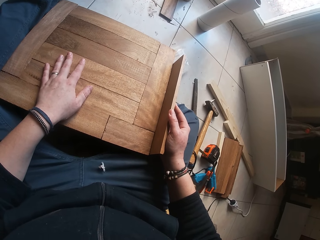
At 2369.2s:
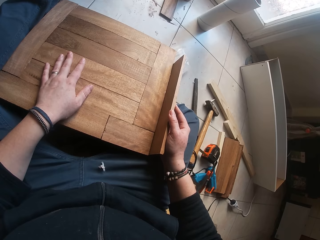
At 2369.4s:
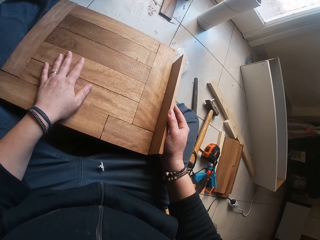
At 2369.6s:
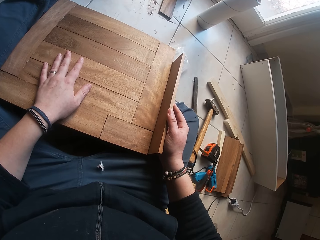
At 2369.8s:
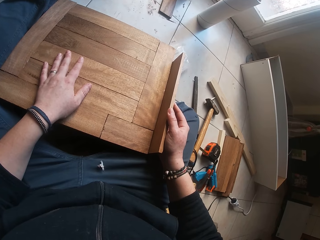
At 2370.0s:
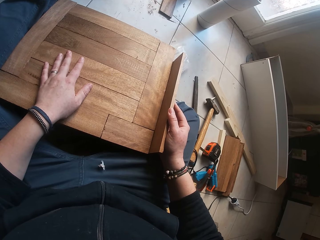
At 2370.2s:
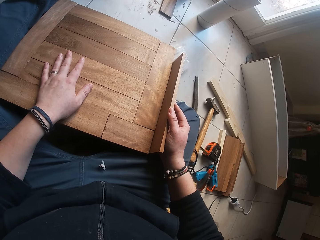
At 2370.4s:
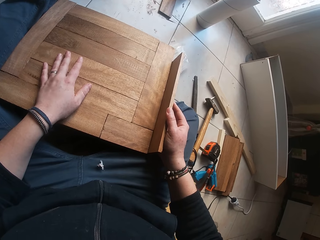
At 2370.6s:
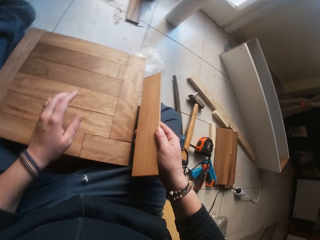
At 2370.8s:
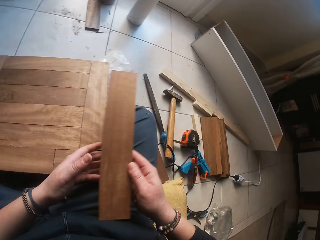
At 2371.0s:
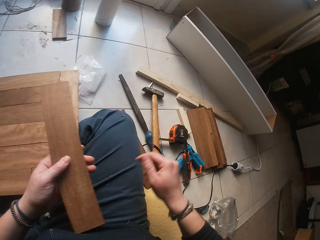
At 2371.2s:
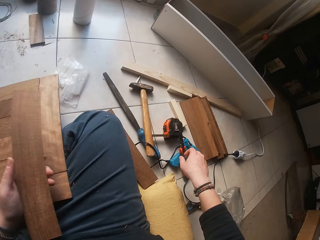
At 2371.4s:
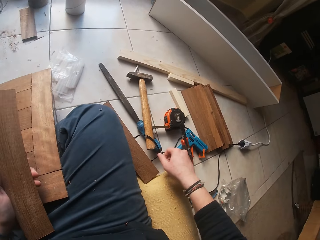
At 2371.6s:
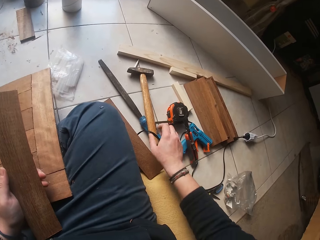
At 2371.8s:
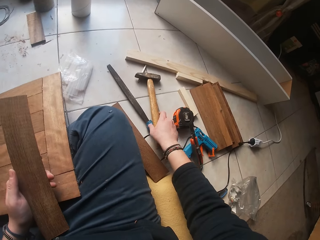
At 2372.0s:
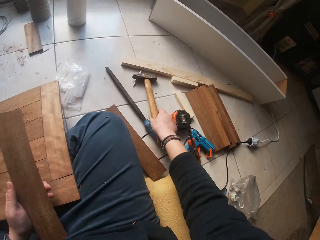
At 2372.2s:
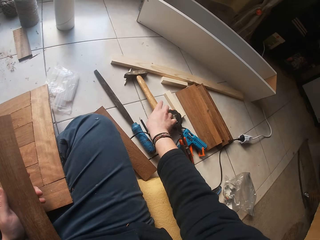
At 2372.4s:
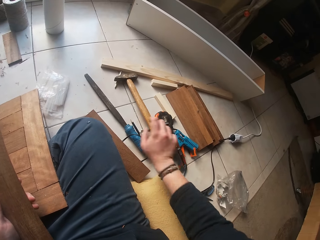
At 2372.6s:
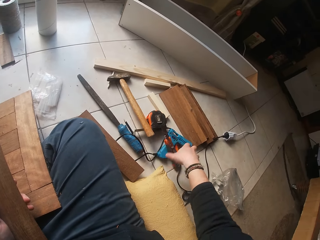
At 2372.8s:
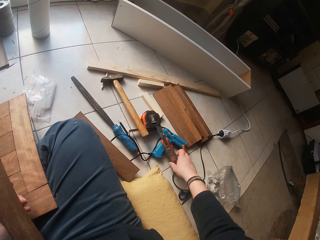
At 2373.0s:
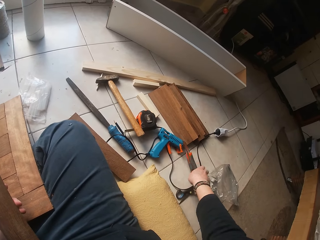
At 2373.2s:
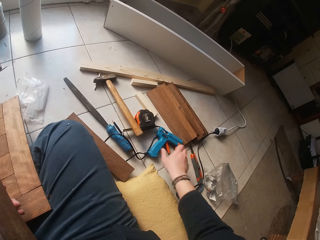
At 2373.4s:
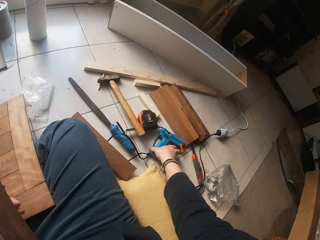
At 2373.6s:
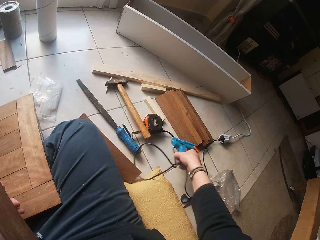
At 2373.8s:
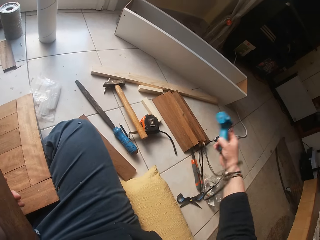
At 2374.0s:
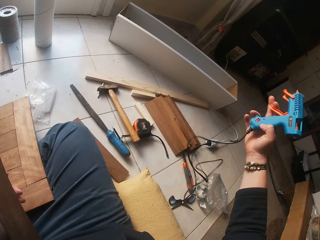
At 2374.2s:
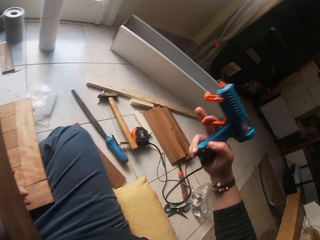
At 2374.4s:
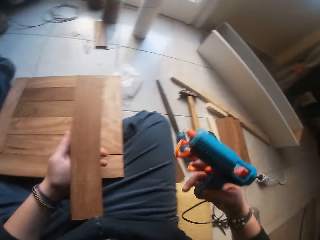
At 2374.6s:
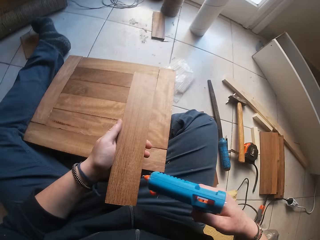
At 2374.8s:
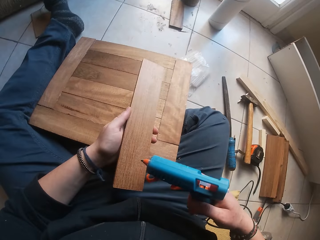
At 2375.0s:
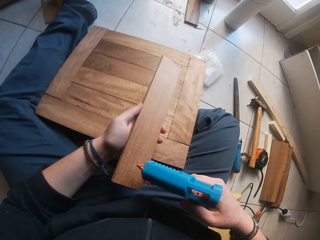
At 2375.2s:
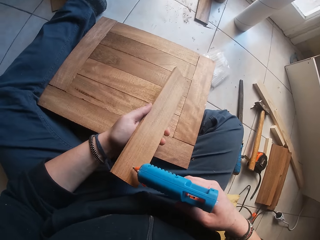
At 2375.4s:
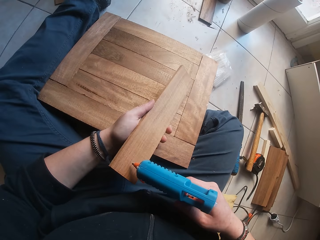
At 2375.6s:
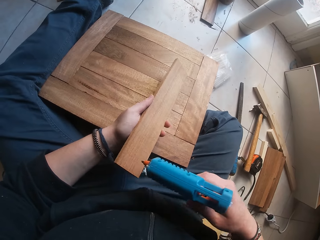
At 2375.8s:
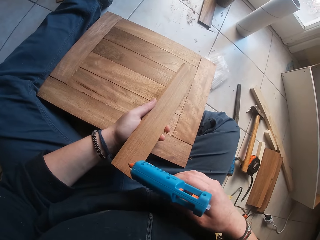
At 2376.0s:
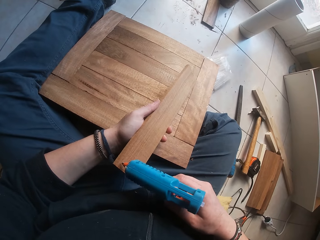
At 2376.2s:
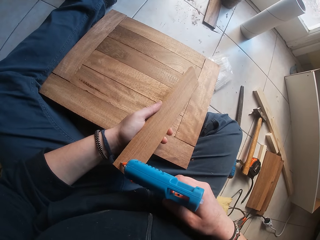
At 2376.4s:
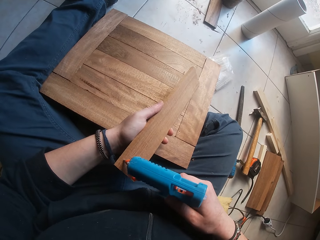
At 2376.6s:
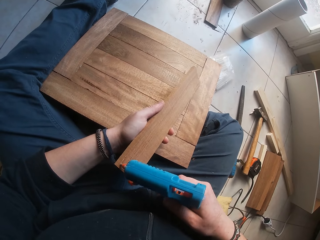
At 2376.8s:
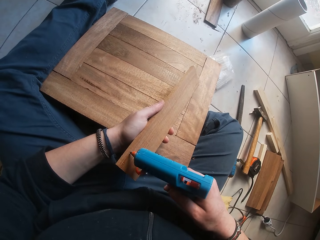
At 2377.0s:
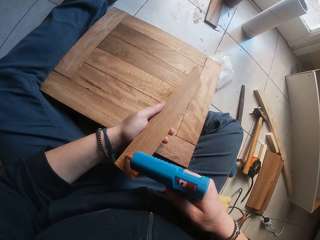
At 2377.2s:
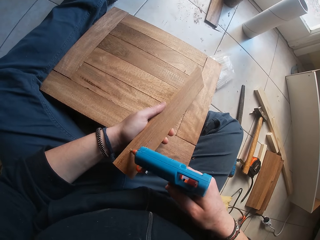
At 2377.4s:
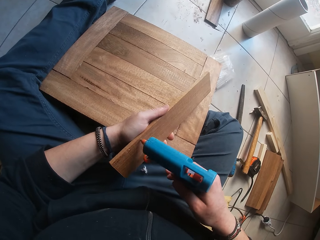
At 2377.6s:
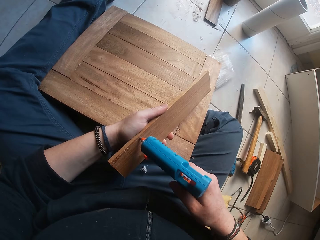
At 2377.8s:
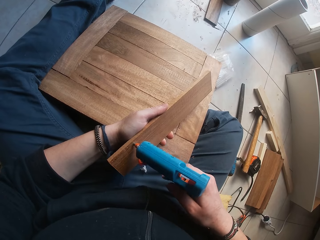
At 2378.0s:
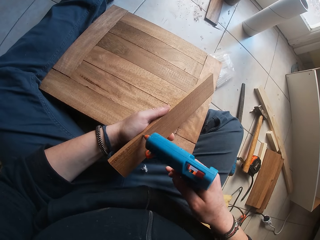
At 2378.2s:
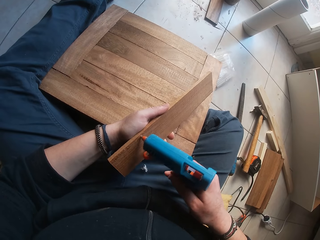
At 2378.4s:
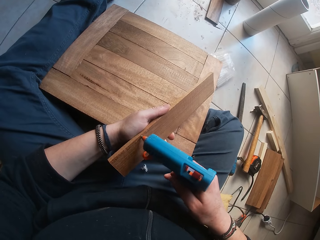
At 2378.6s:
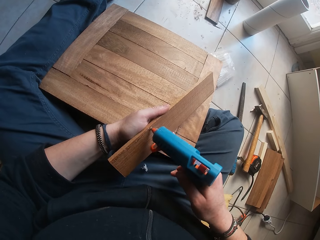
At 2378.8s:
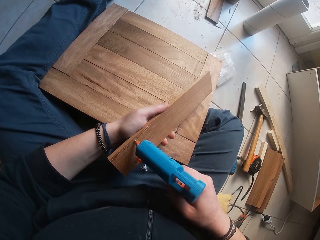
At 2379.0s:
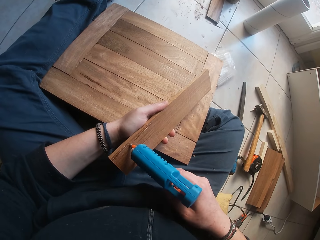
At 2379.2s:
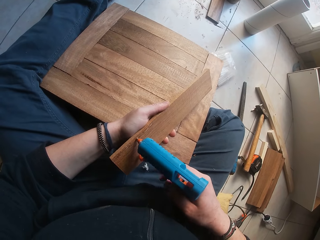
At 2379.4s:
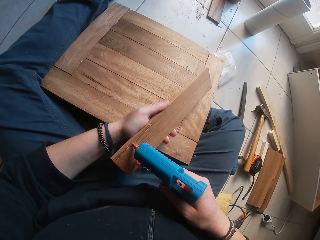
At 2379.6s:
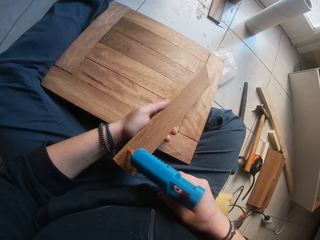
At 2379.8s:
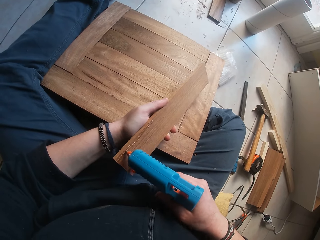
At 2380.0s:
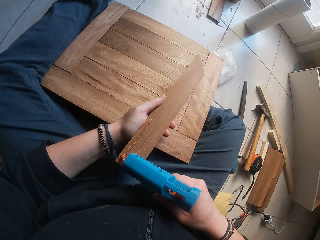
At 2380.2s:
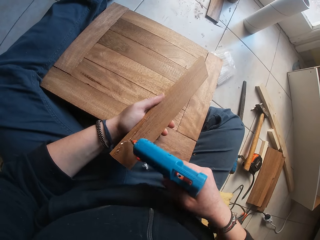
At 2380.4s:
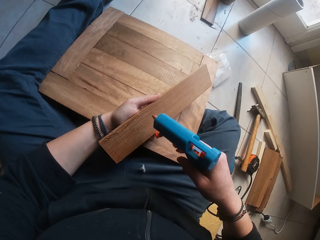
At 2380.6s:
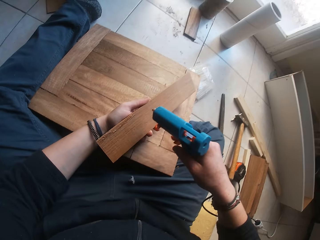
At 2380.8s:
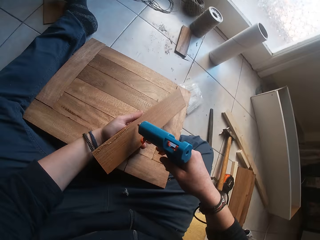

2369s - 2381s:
The camera wearer picks up the wood plank from beside the wooden board with his right hand. He places the wood plank from his right hand to his left hand. He lifts the wood. He moves the right hand. He pushes a hammer. He pushes the blade. He picks up the heating glue gun from the floor with his right hand. He lifts the heating glue gun and moves the heating glue gun. He applies glue to the wood plank in his left hand with the heating glue gun in his right hand.

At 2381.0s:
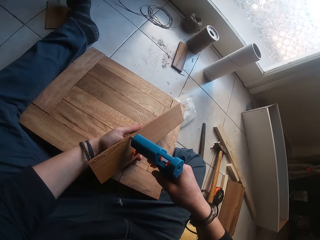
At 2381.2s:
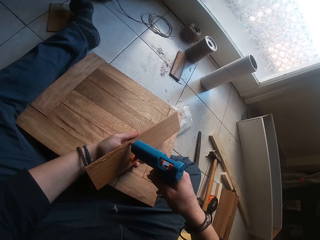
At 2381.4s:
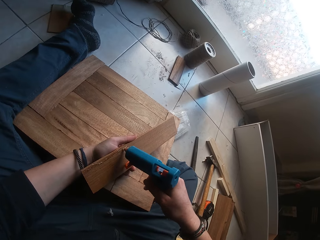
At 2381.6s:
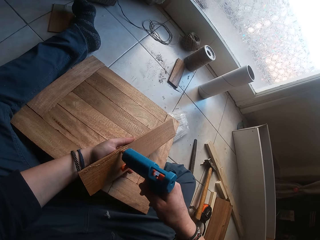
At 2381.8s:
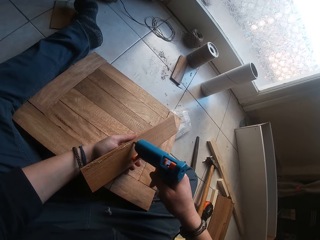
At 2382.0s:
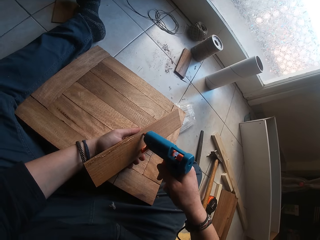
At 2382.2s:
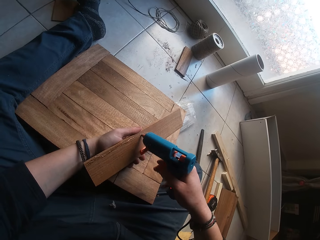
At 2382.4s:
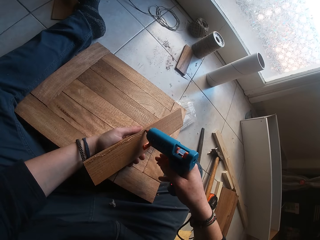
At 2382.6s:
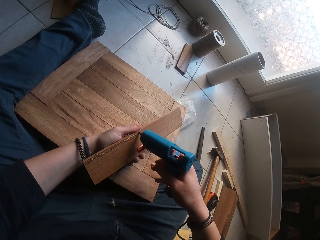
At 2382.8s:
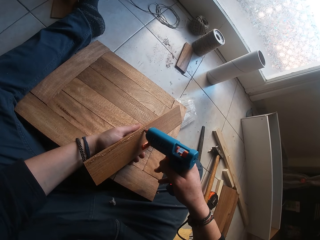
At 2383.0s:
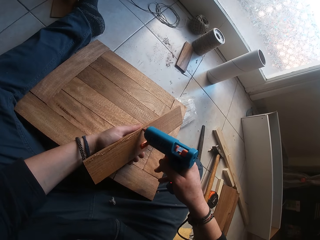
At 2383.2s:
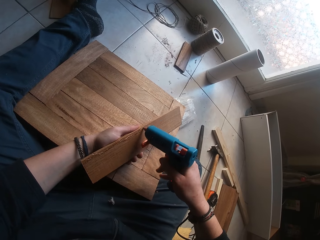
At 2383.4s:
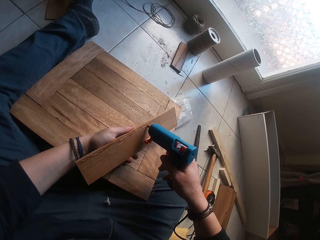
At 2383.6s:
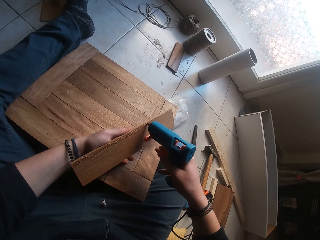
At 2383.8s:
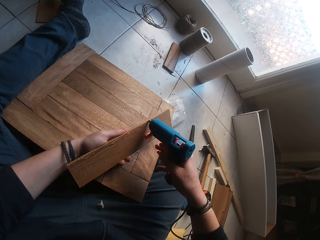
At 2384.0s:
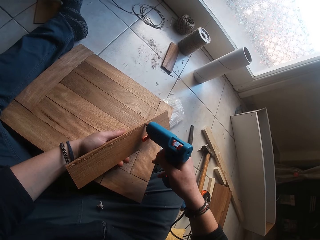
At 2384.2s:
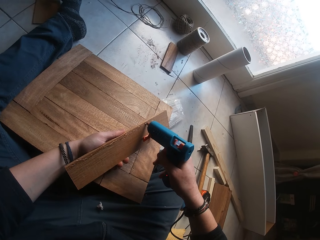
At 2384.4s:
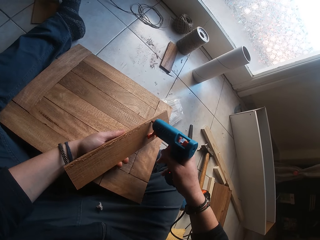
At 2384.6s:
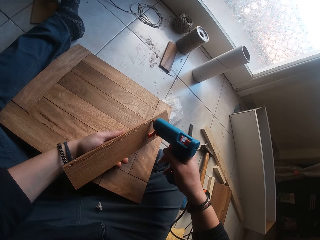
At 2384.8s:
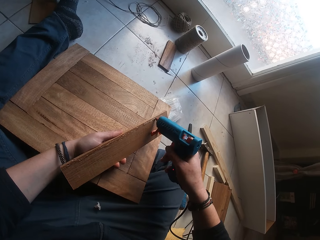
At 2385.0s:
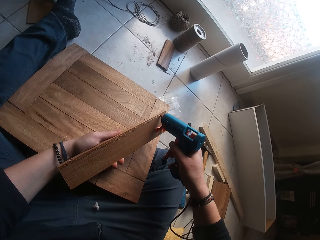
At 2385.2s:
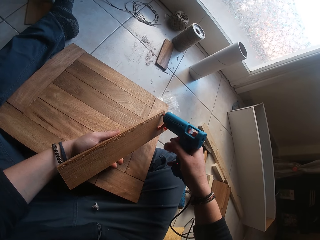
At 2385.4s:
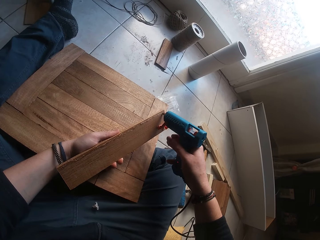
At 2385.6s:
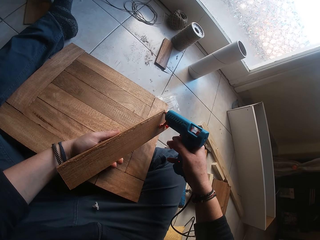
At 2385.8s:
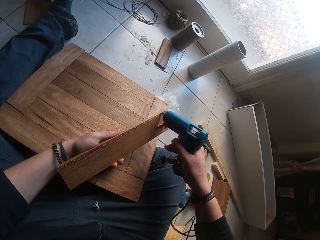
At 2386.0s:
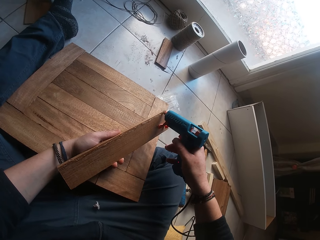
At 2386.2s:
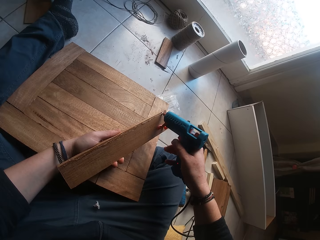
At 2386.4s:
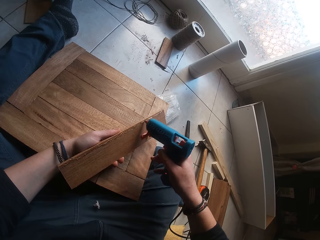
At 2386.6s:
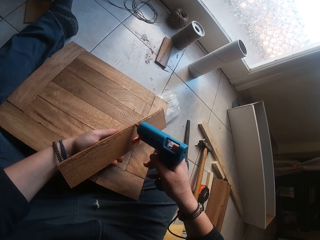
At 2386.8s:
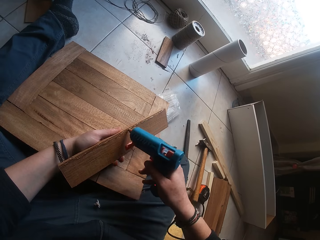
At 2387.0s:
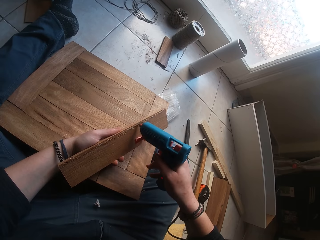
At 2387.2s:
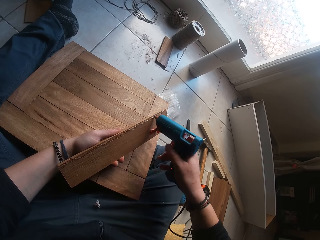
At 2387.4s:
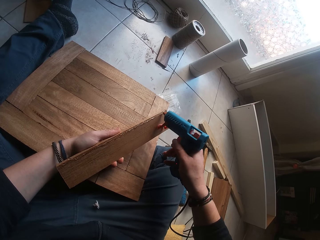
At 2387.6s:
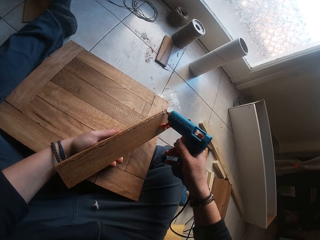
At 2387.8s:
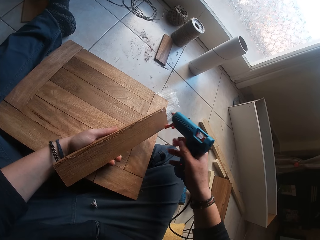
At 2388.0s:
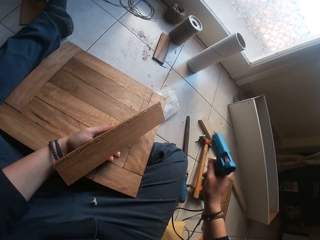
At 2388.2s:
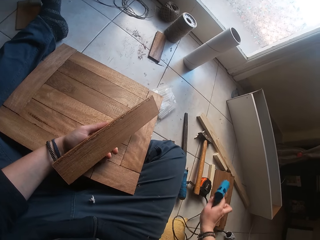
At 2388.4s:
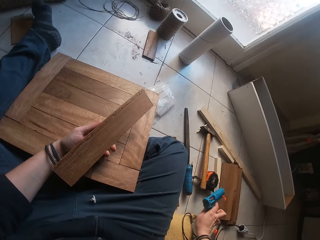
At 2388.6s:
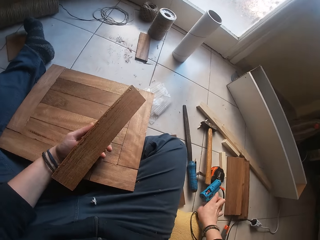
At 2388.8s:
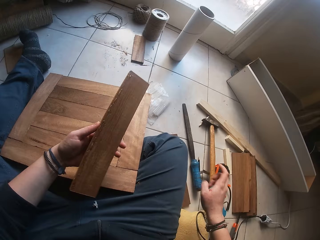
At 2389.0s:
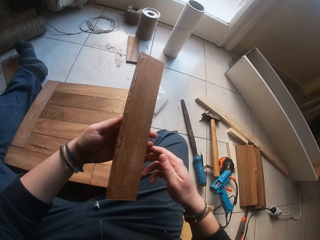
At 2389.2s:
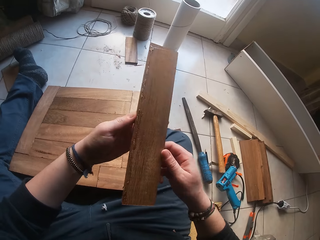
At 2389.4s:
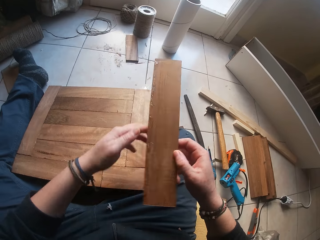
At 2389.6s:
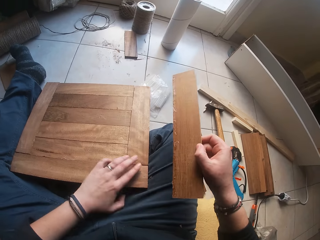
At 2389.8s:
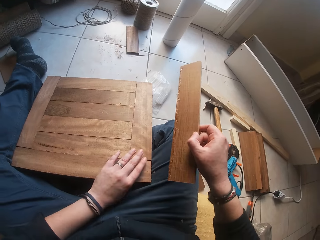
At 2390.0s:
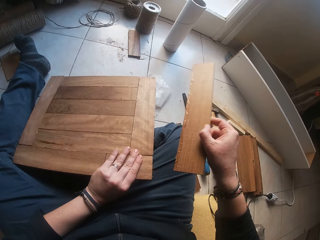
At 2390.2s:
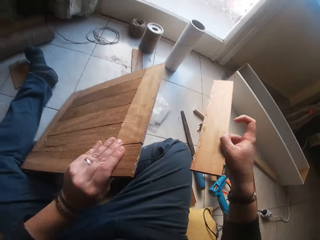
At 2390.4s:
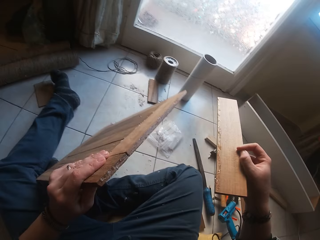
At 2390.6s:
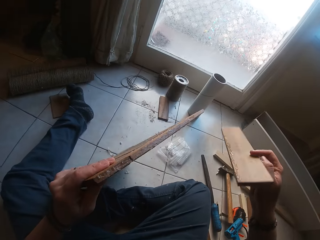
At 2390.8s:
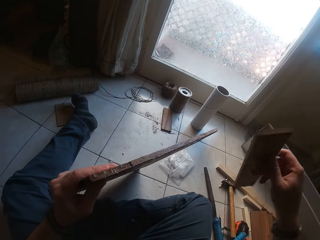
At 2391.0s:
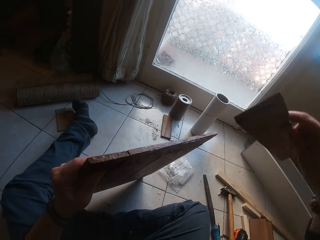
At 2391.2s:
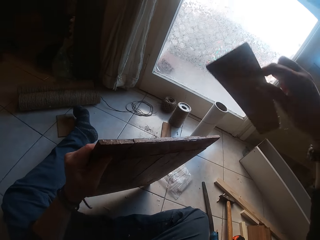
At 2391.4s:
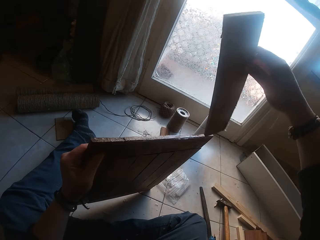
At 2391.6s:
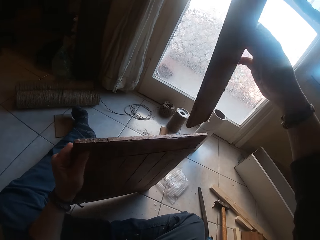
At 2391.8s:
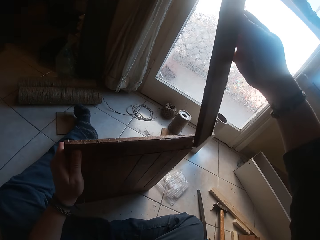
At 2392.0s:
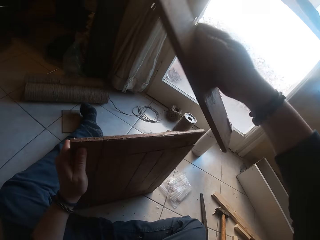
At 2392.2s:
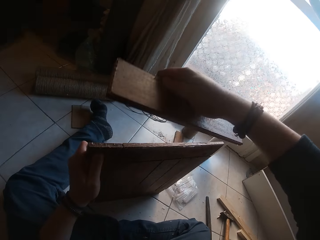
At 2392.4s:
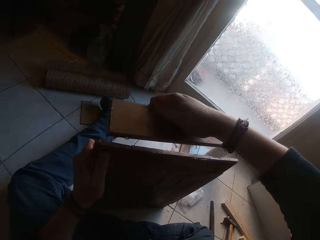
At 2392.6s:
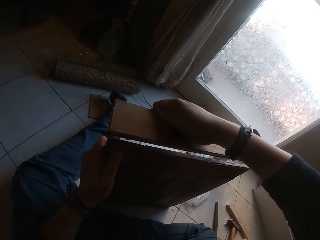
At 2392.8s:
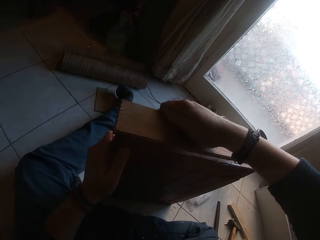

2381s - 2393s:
The camera wearer moves the glue gun. He places the heating glue gun on the floor with his right hand. He lifts the wood. He places the wood plank from his left hand to his right hand. He holds the wood down. He picks up the wooden board on his leg with his right hand. He pulls the wood. He lifts the wood and looks at the wood.
